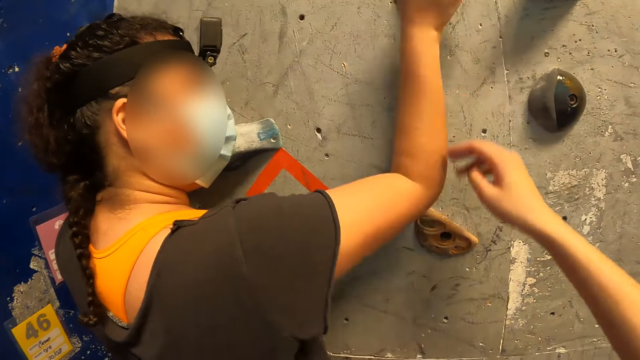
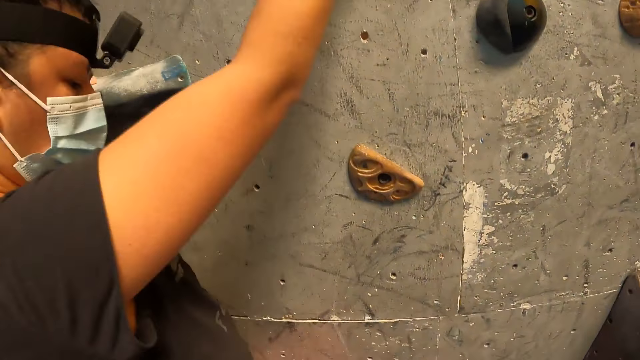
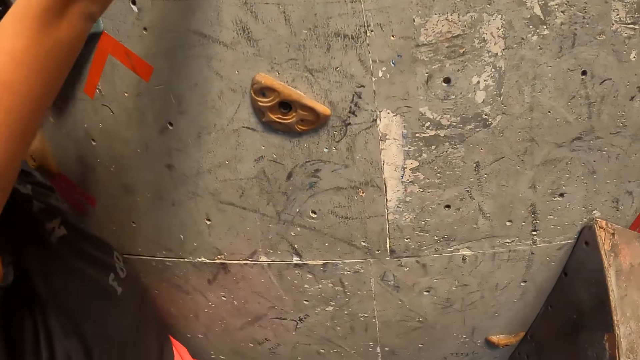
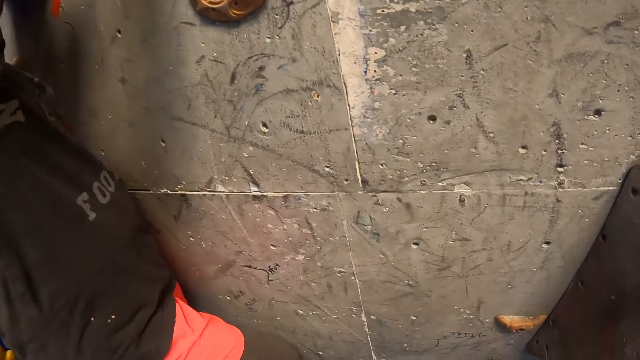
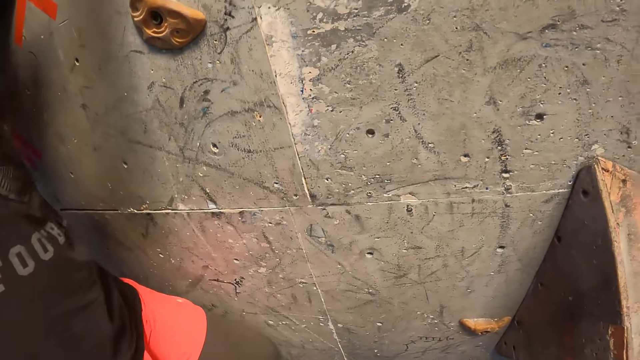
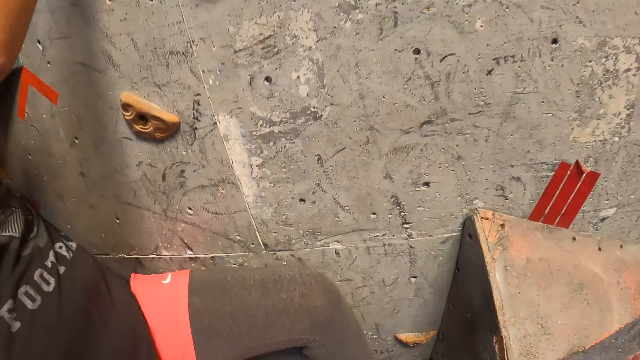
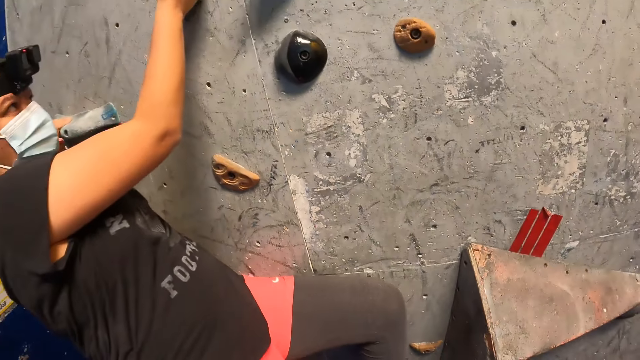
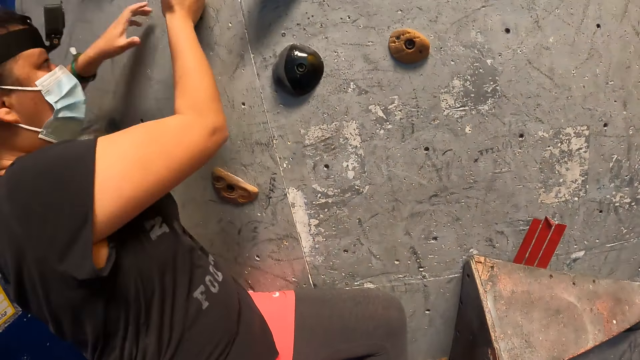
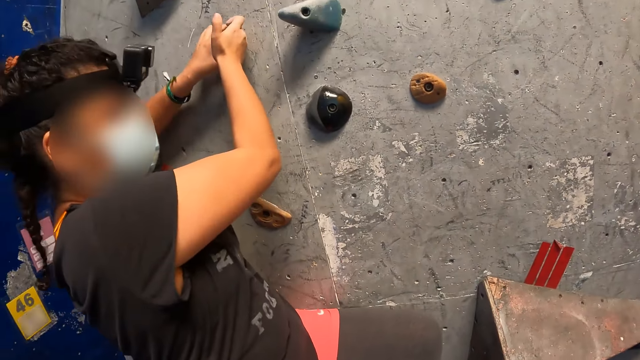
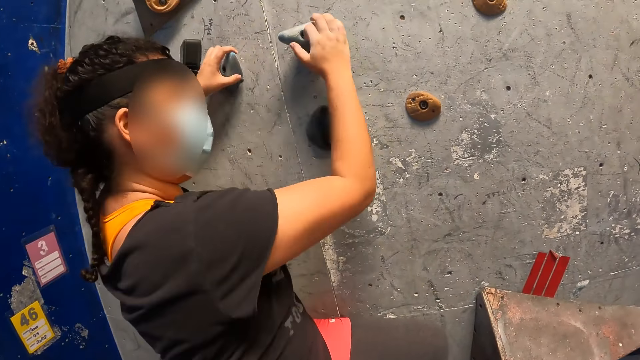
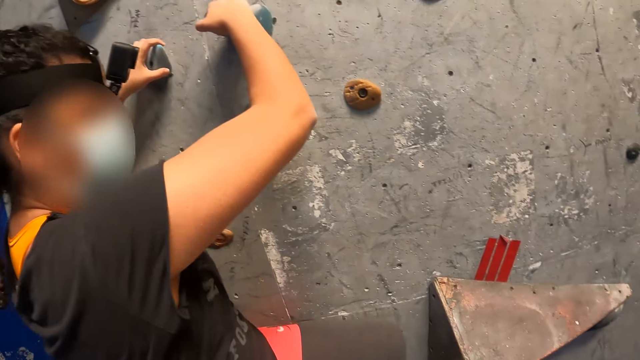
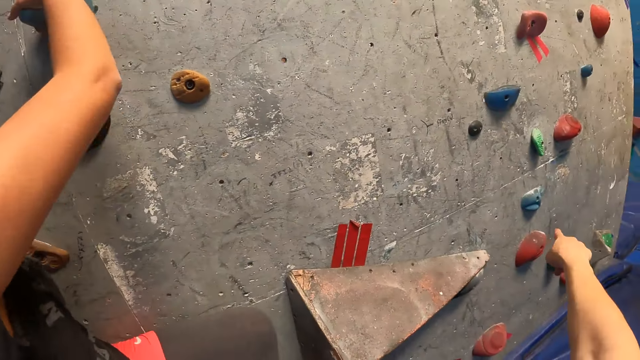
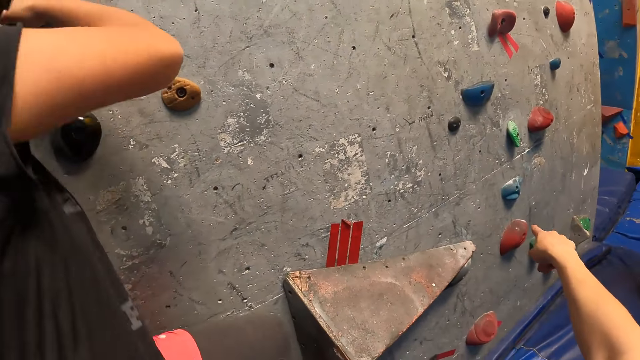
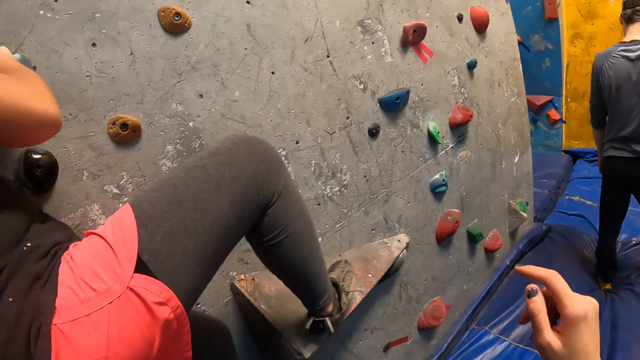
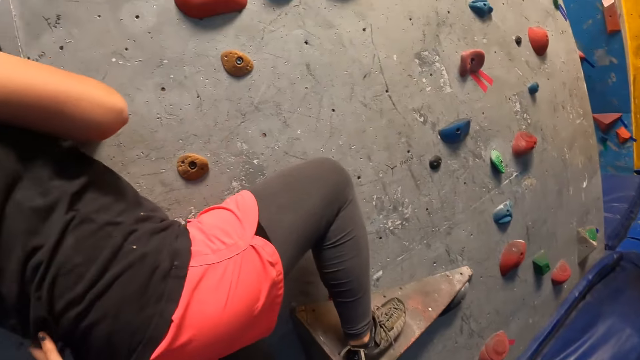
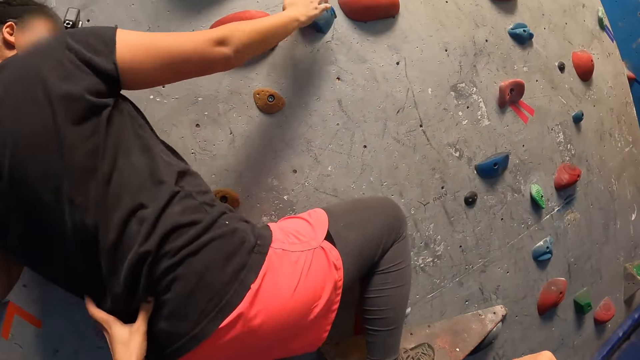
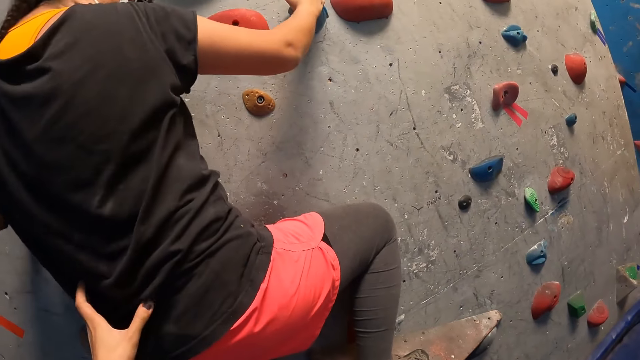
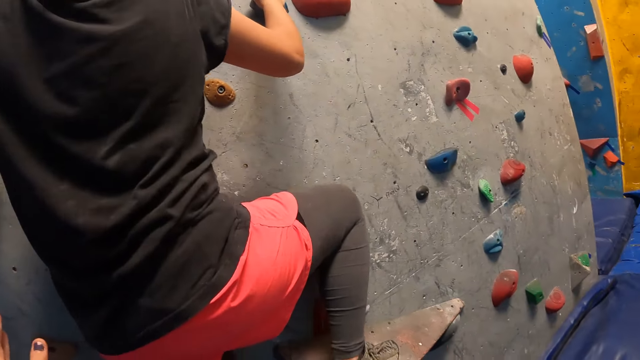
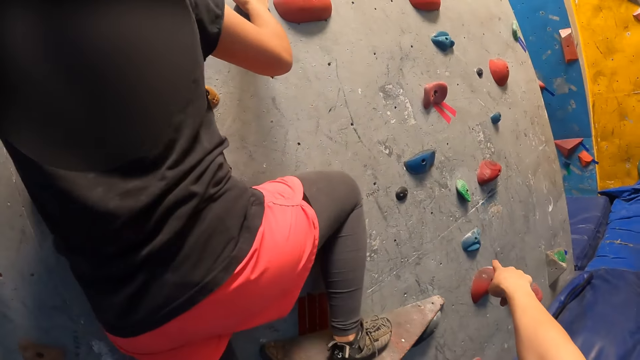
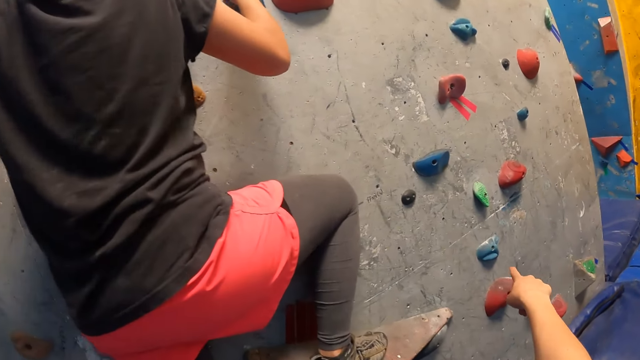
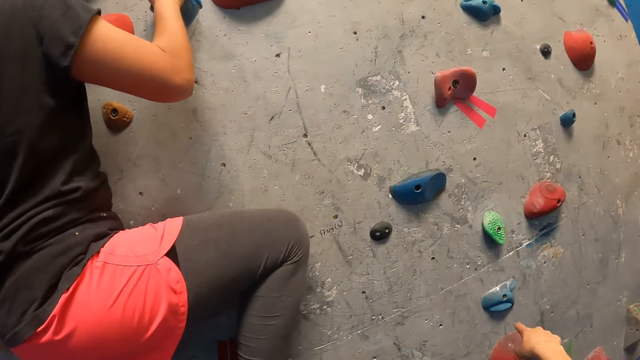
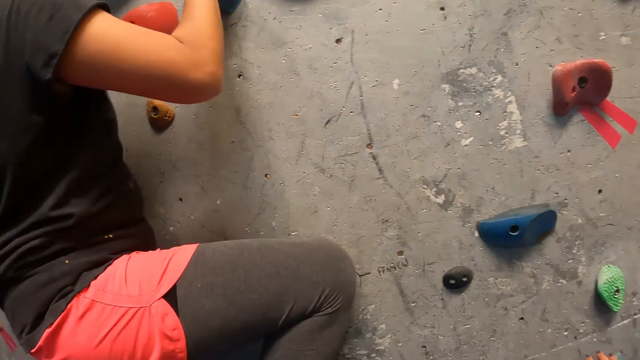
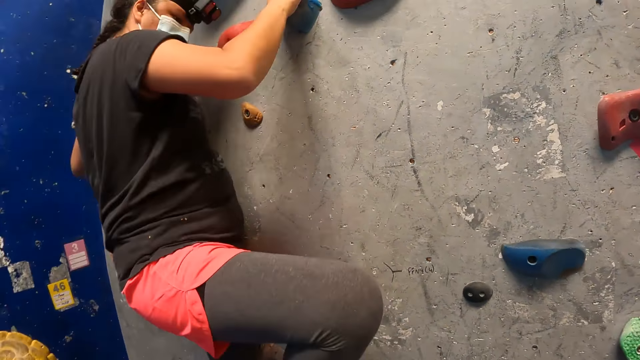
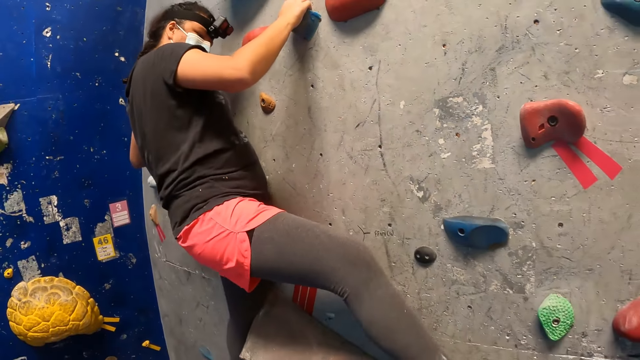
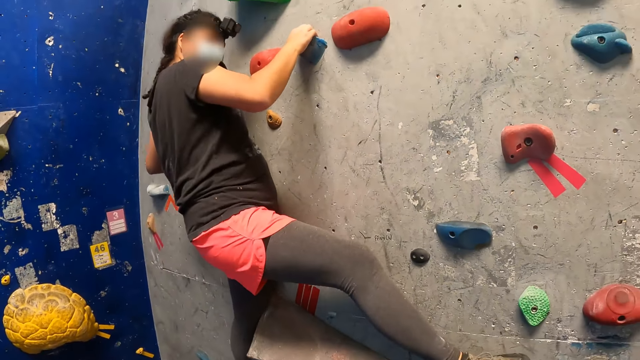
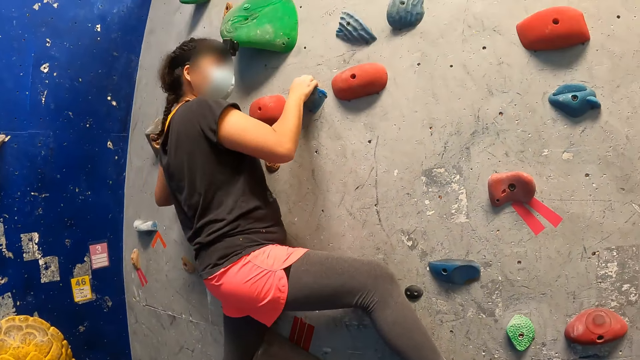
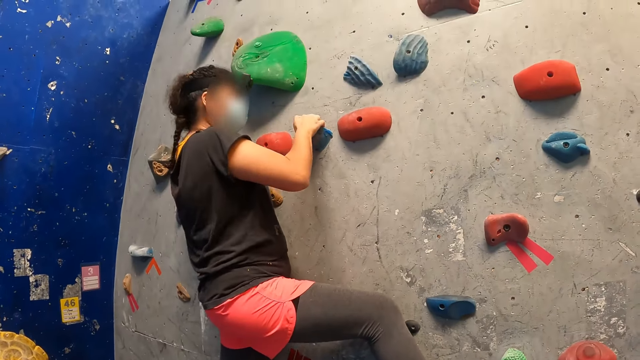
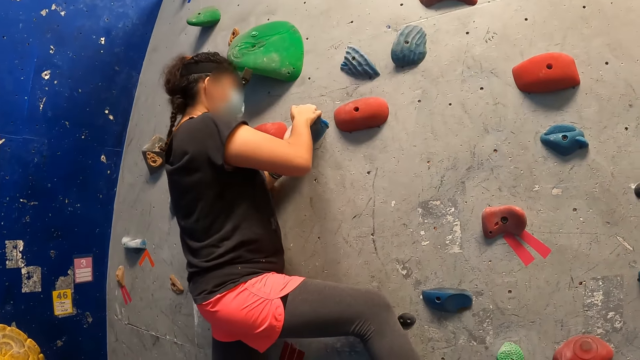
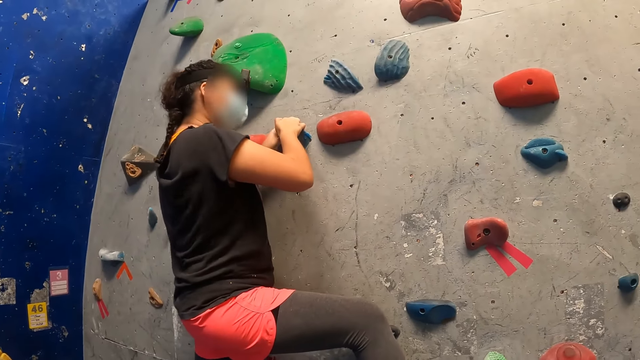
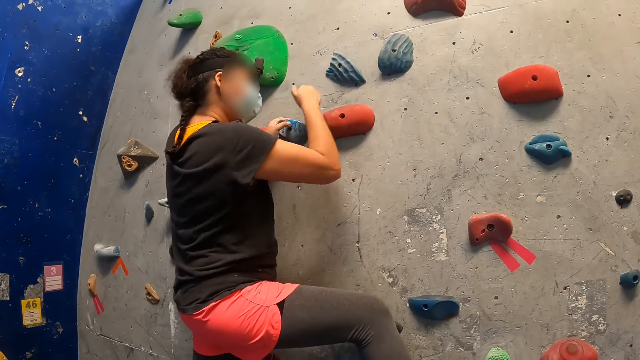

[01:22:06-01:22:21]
The camera wearer touches the climbing wall. A woman climbs the wall. The camera wearer points at the climbing wall. She supports the woman to climb the wall. She points at the wall with her right hand. The woman climbs the wall.

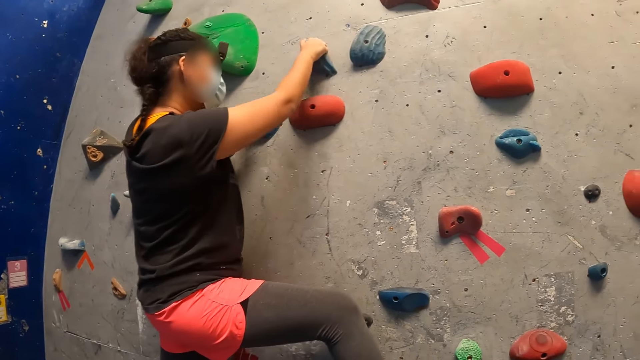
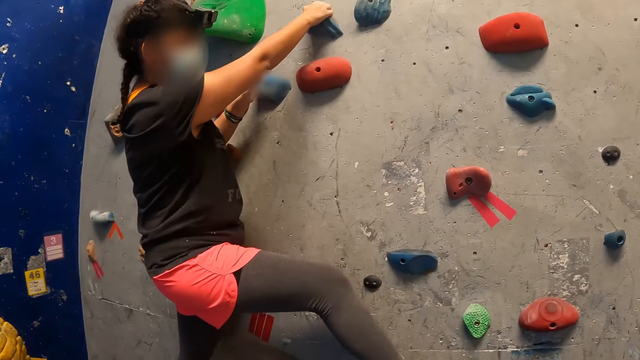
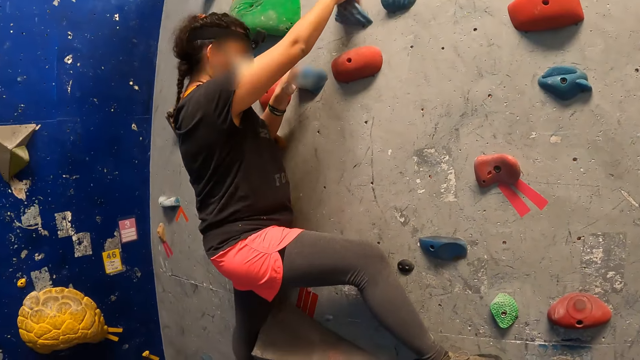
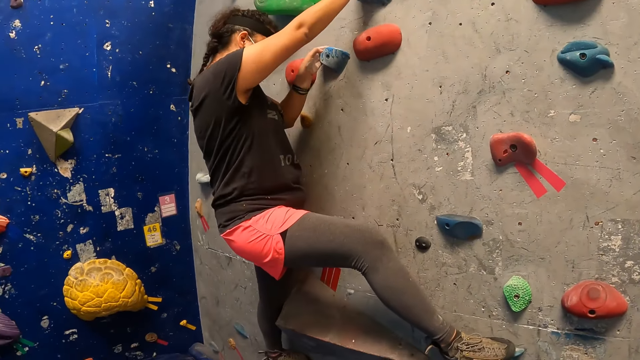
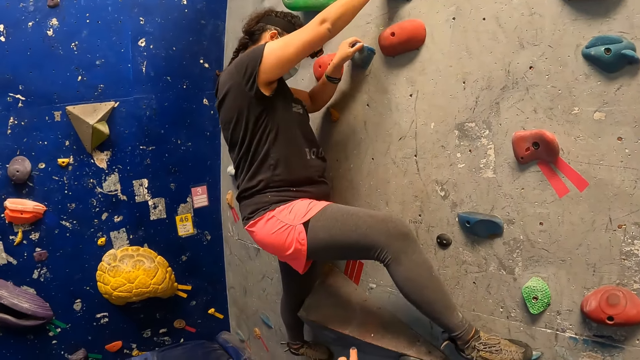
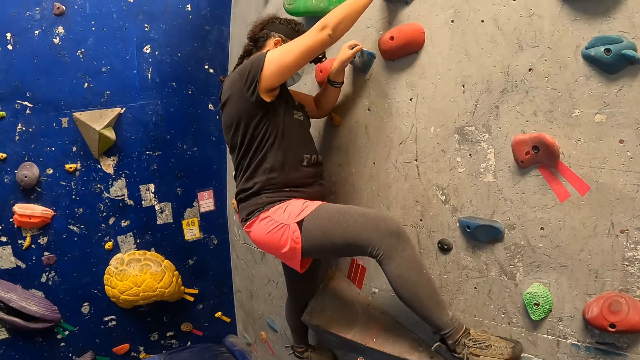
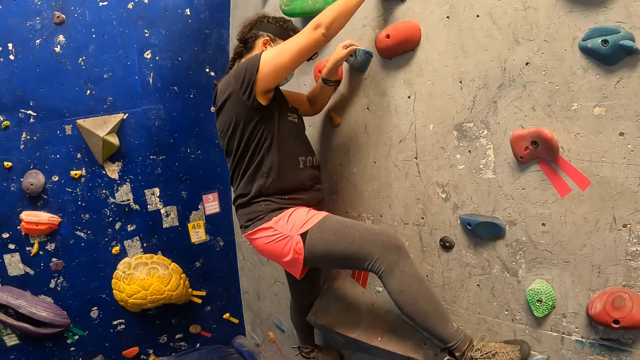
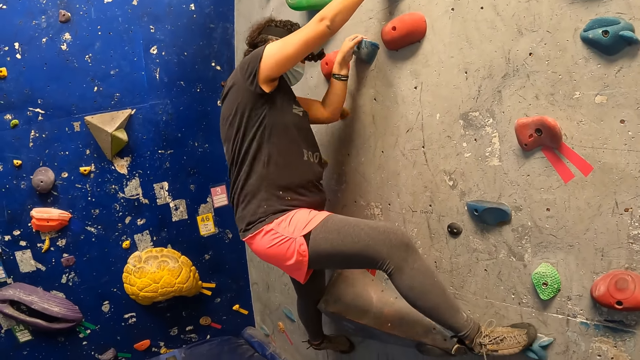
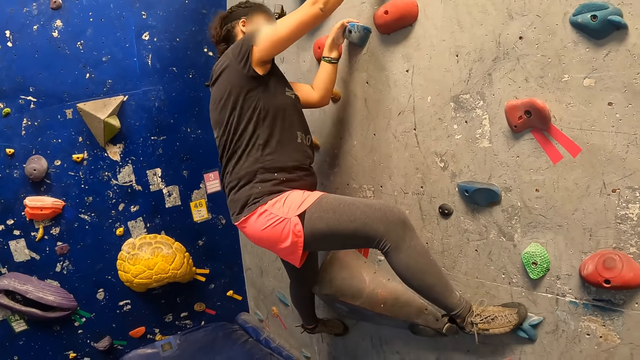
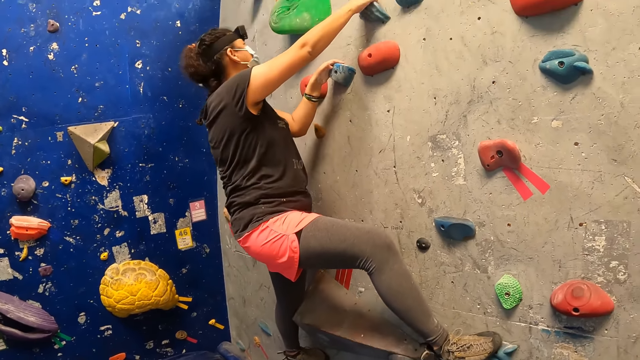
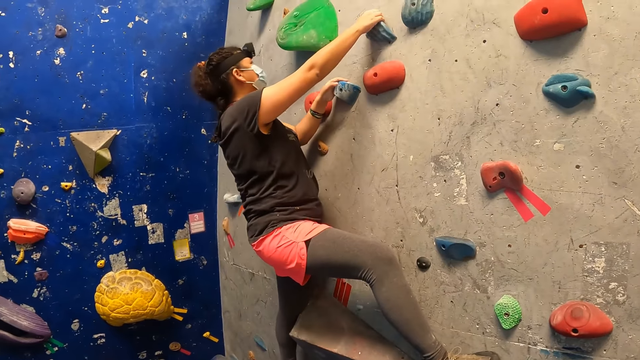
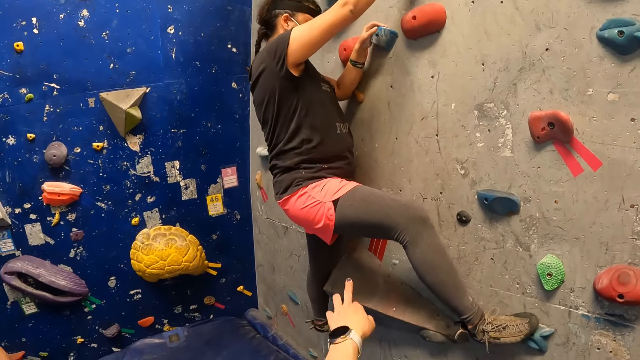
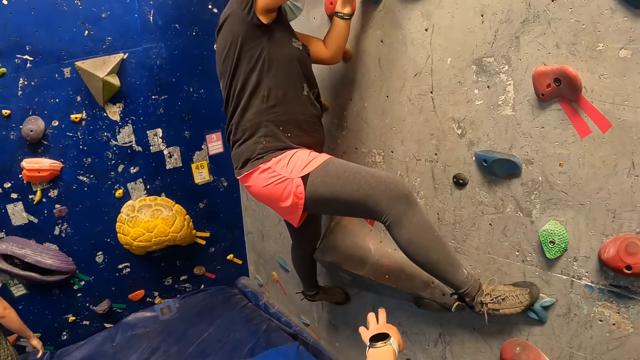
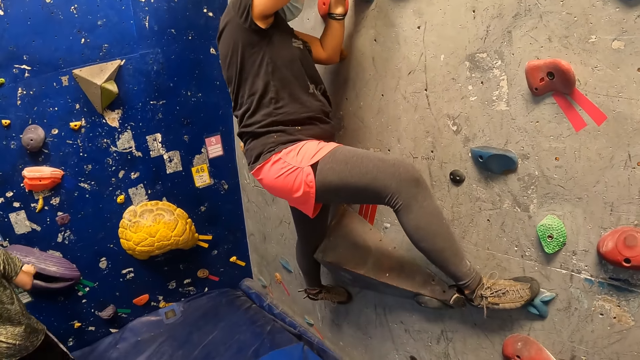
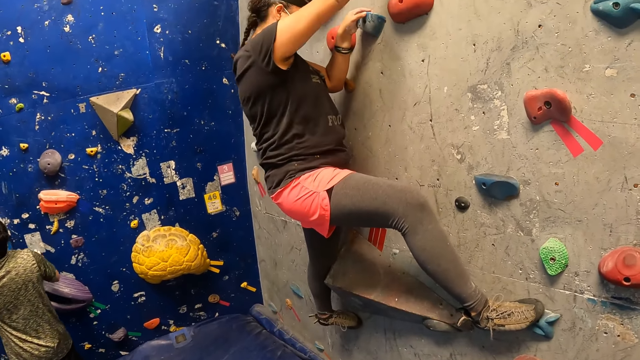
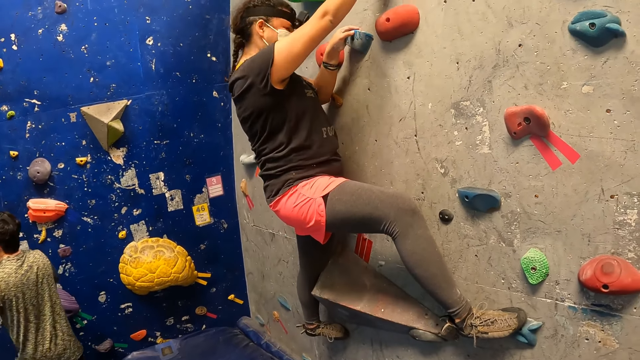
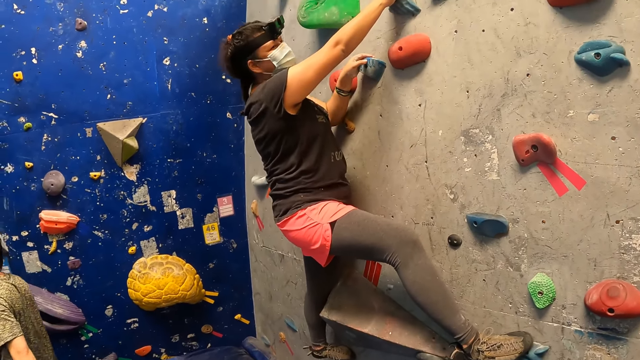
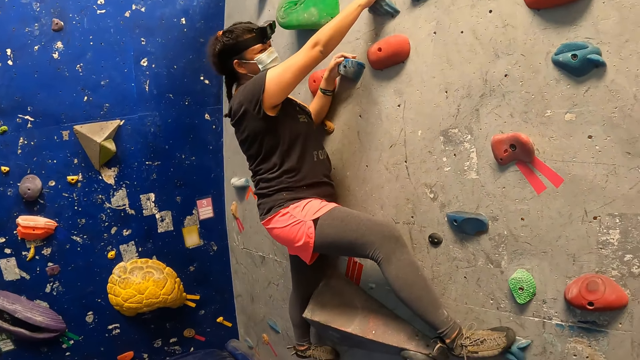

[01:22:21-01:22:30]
The camera wearer interacts with a woman.
